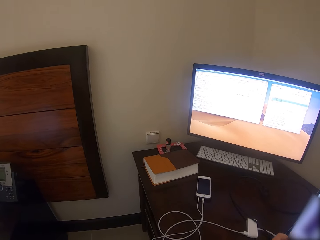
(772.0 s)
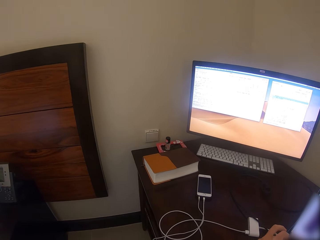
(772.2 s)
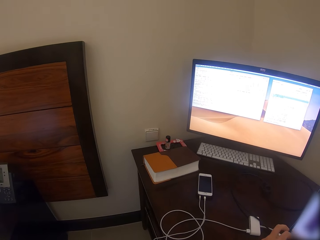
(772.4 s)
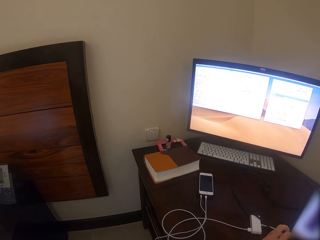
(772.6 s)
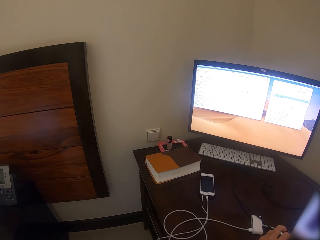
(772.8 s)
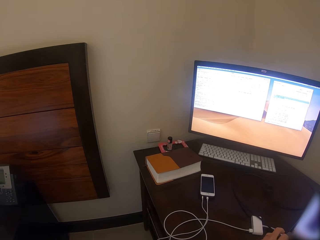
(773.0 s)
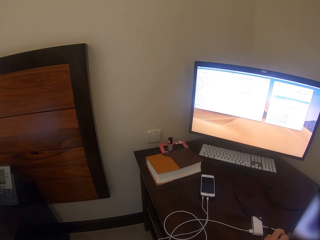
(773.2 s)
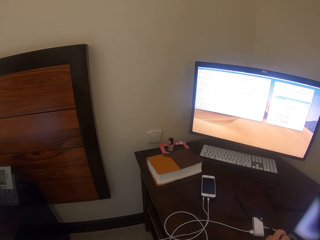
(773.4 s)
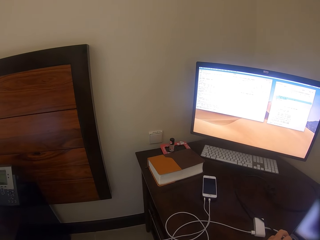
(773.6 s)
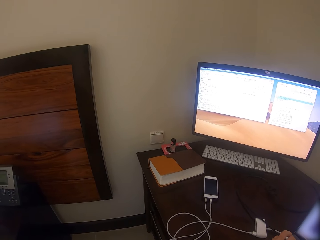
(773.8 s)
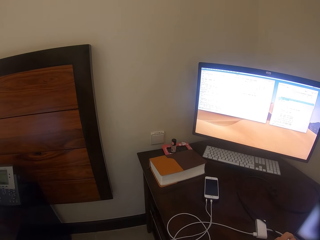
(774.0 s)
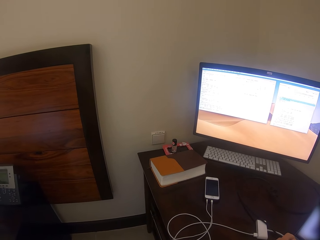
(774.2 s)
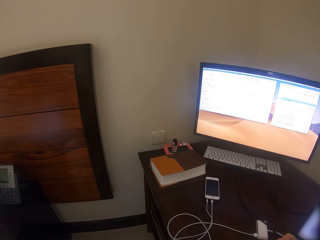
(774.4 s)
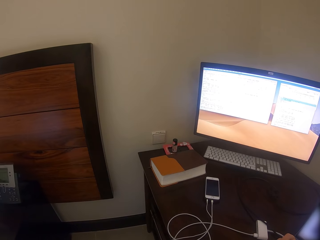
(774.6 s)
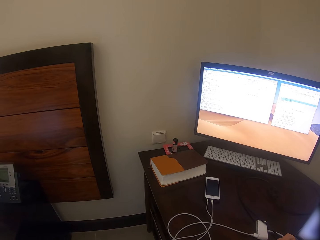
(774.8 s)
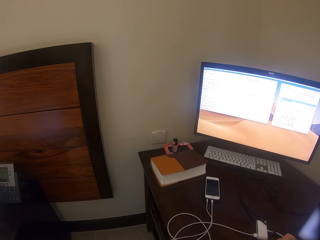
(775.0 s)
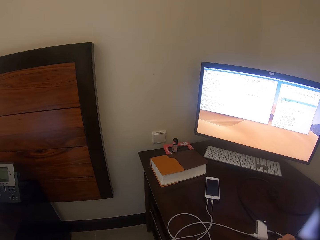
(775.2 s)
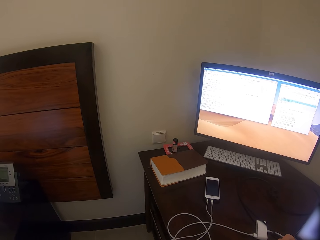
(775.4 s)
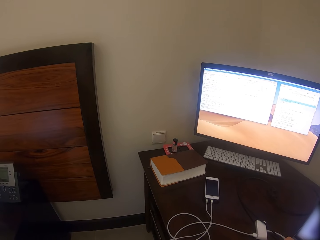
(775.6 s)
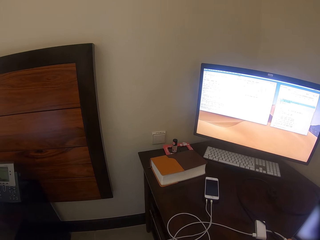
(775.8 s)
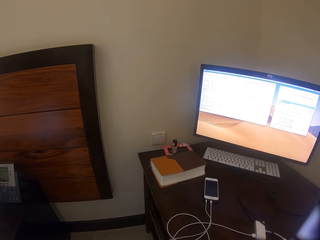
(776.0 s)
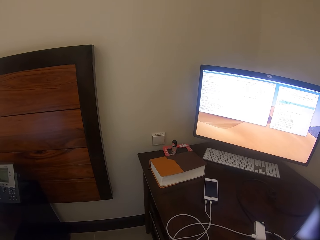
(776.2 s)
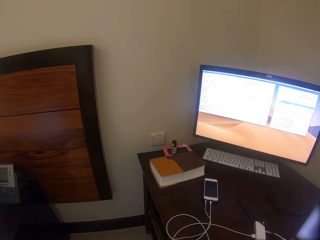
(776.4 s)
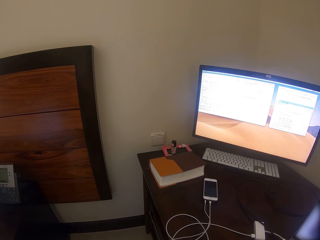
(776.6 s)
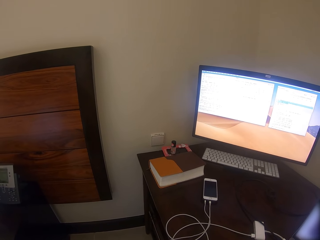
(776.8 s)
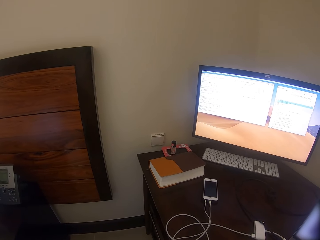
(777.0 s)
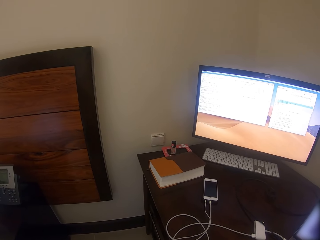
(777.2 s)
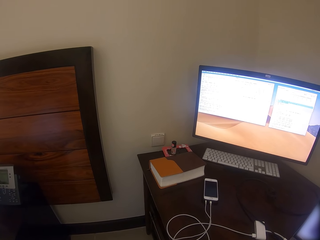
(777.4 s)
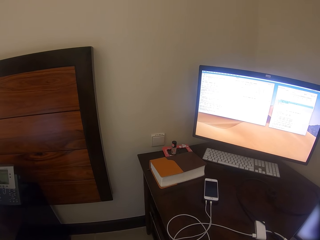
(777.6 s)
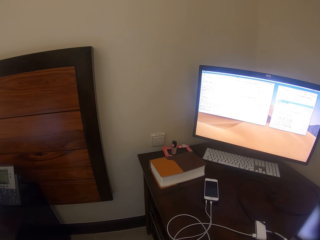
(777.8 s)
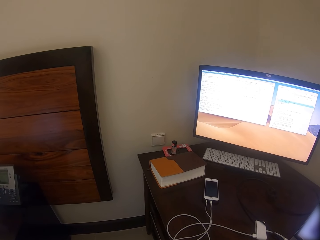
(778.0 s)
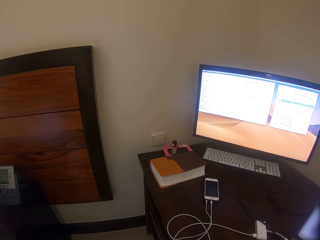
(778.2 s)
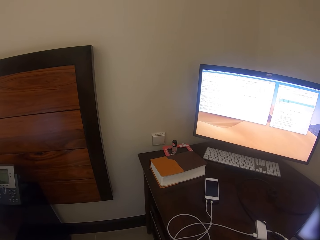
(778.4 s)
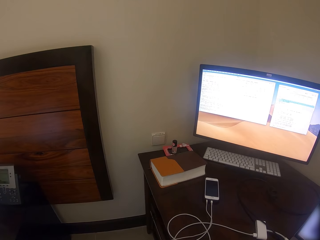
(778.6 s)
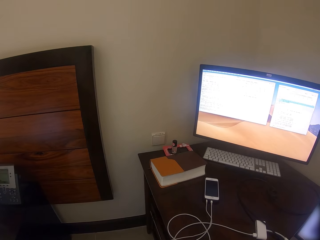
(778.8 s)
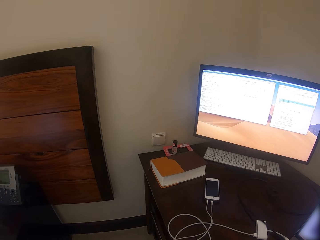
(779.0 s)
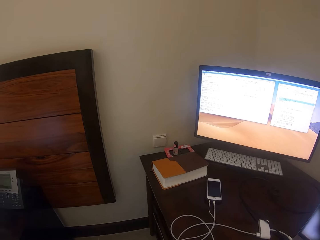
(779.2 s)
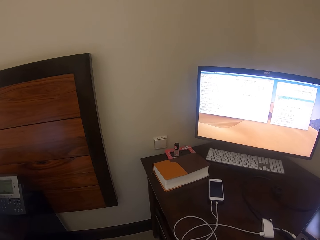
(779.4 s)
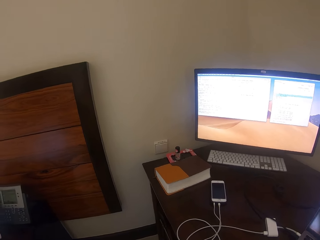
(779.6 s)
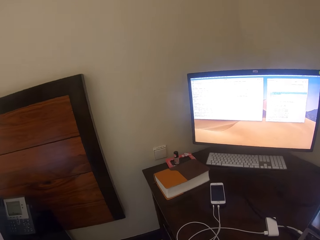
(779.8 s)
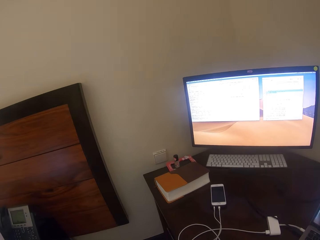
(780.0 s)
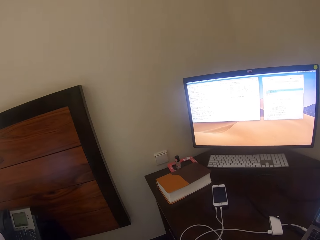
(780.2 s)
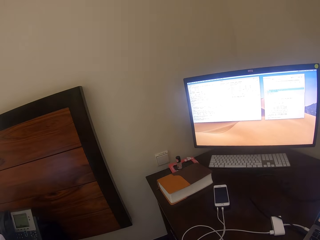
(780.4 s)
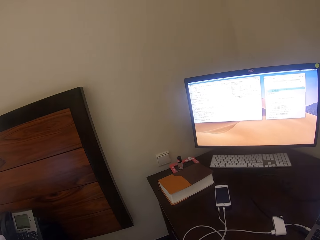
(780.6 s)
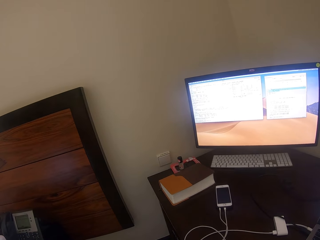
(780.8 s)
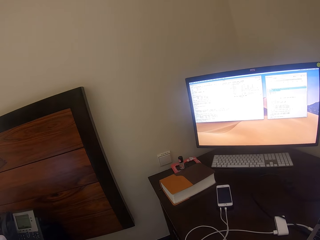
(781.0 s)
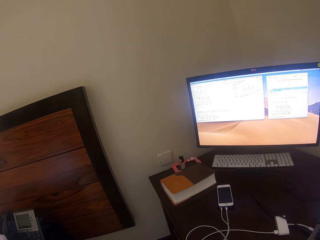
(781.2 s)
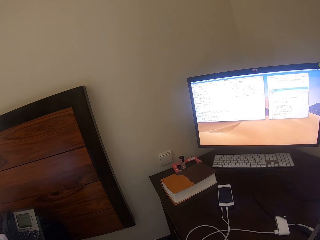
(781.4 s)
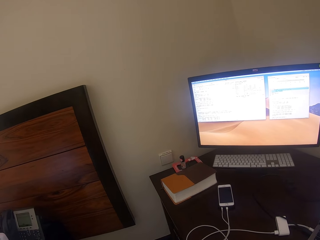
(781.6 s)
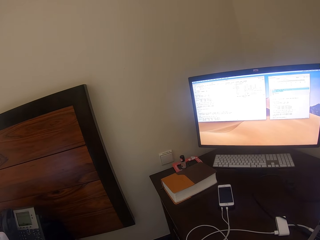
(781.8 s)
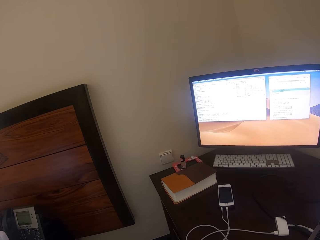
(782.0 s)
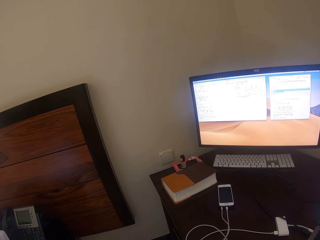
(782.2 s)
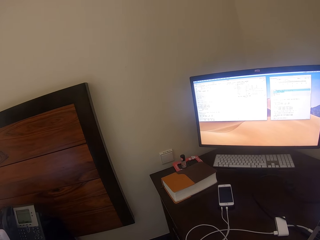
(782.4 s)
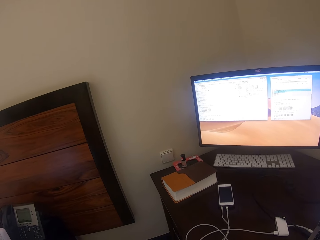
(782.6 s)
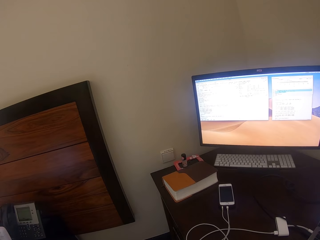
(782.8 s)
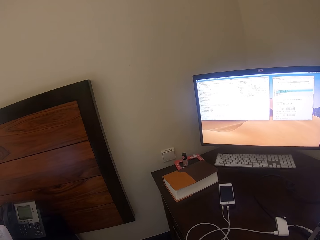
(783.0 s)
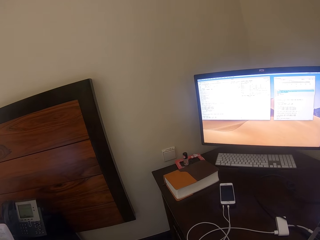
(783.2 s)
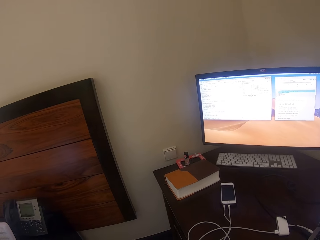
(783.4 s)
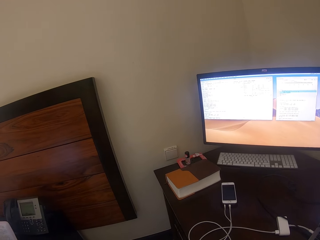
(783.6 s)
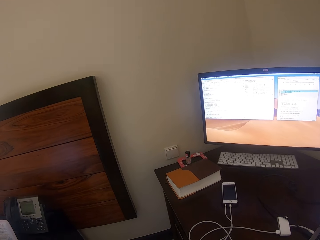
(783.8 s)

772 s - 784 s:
The camera wearer uses the laptop.

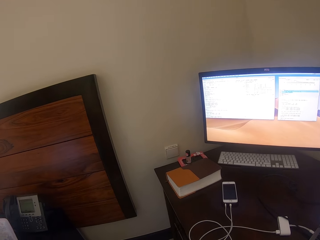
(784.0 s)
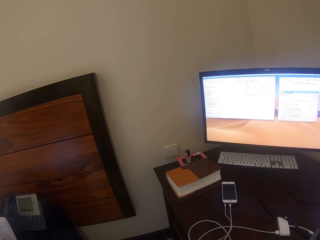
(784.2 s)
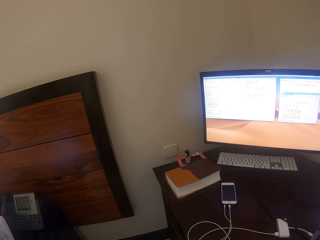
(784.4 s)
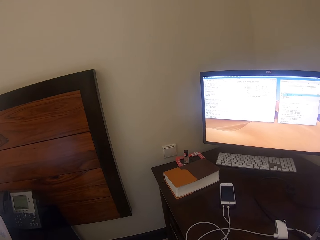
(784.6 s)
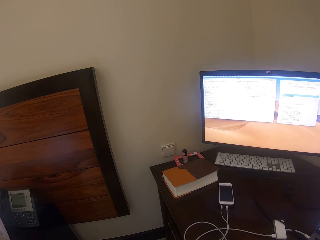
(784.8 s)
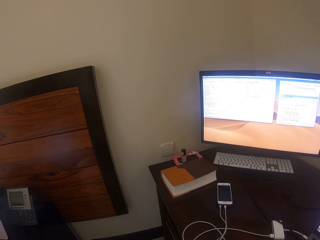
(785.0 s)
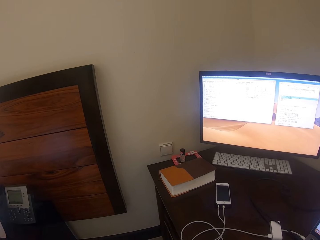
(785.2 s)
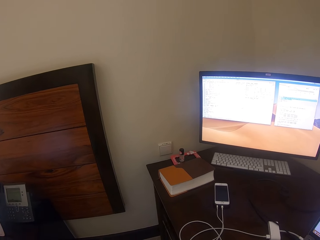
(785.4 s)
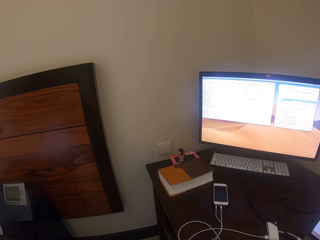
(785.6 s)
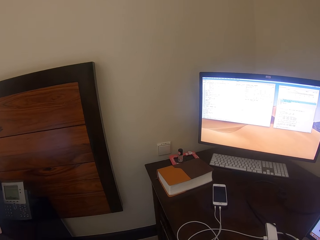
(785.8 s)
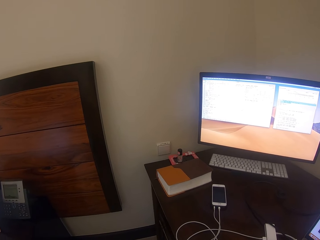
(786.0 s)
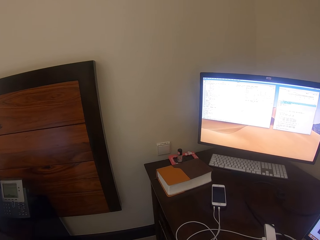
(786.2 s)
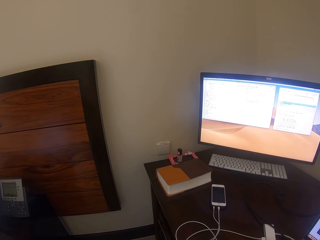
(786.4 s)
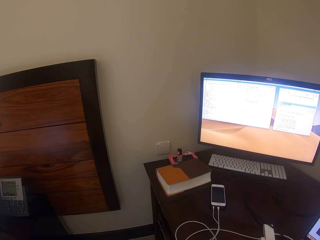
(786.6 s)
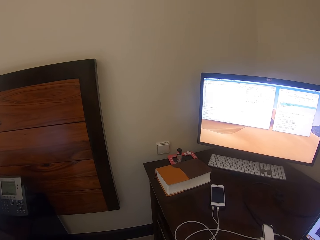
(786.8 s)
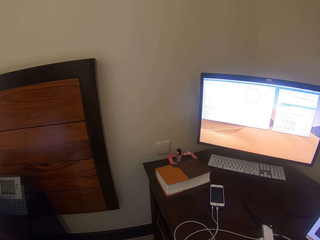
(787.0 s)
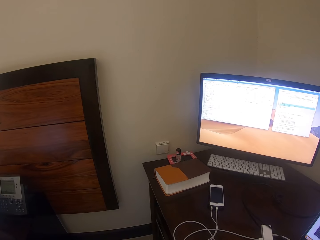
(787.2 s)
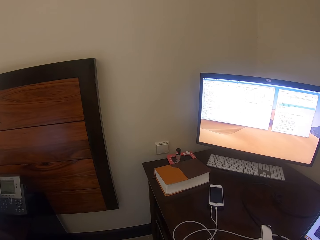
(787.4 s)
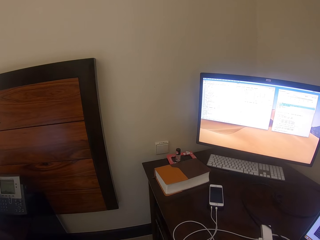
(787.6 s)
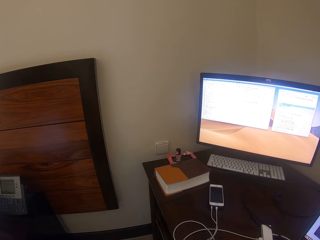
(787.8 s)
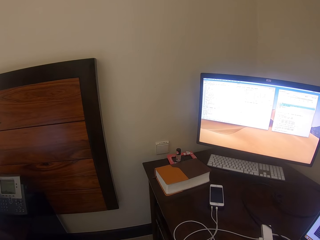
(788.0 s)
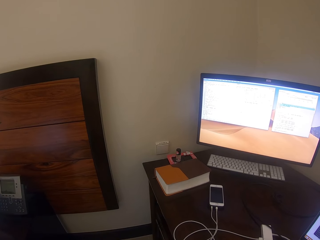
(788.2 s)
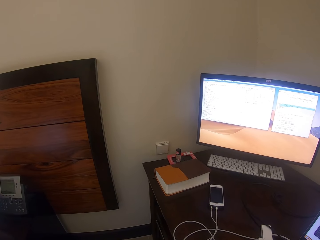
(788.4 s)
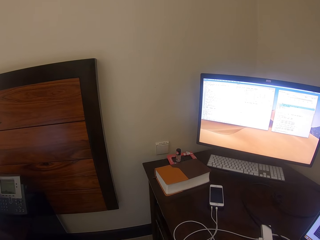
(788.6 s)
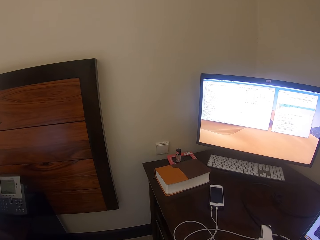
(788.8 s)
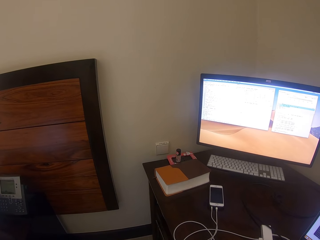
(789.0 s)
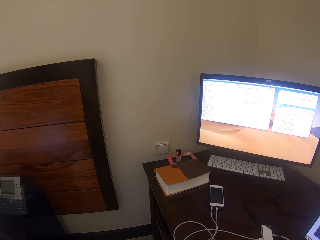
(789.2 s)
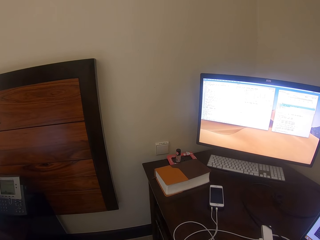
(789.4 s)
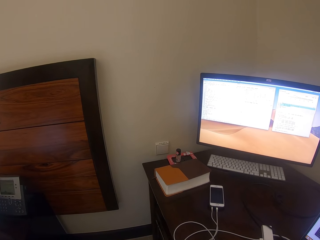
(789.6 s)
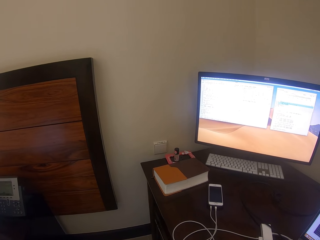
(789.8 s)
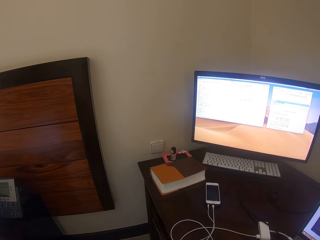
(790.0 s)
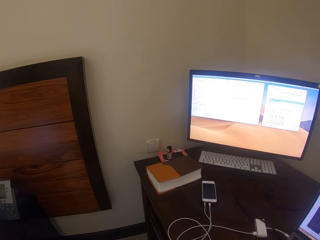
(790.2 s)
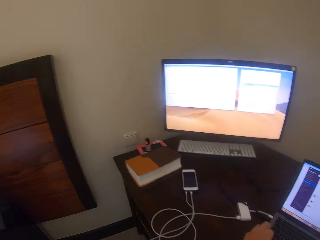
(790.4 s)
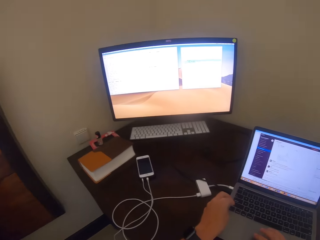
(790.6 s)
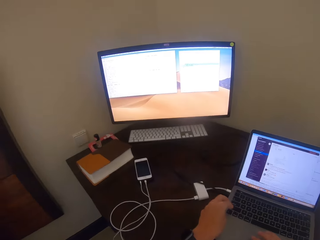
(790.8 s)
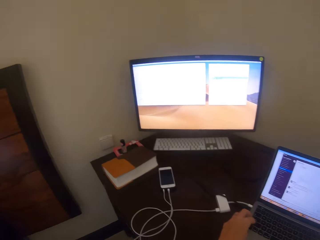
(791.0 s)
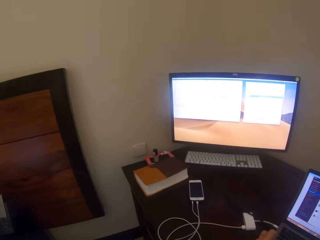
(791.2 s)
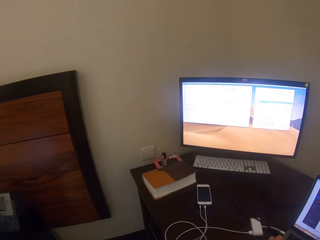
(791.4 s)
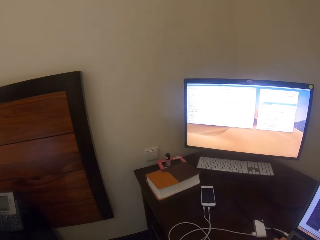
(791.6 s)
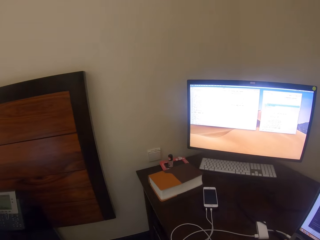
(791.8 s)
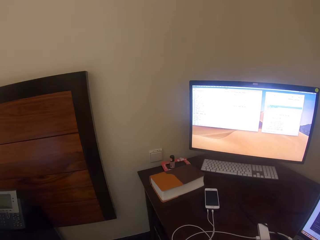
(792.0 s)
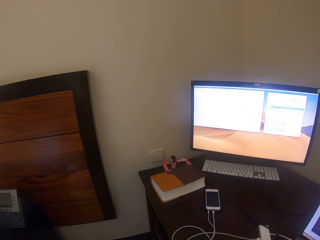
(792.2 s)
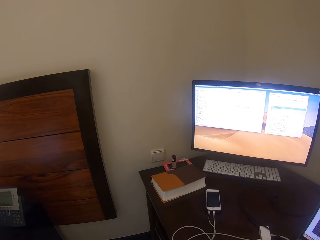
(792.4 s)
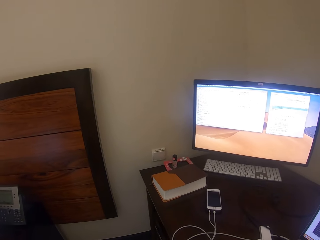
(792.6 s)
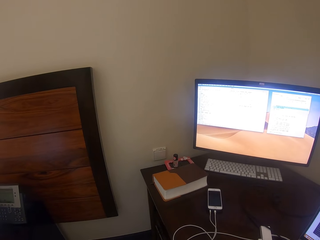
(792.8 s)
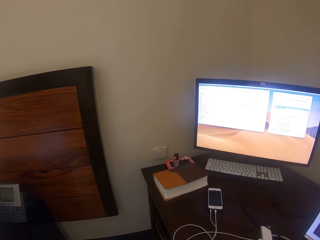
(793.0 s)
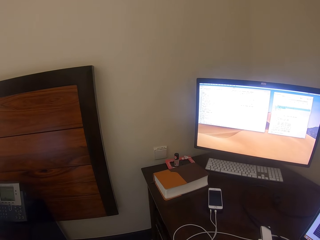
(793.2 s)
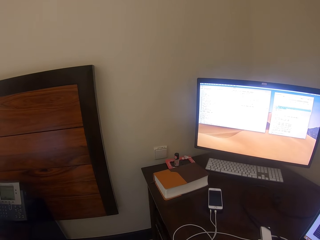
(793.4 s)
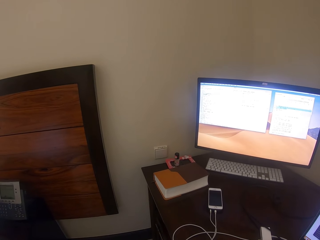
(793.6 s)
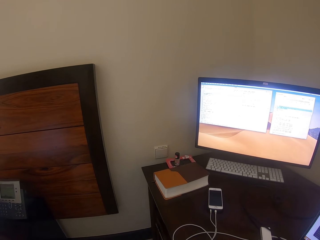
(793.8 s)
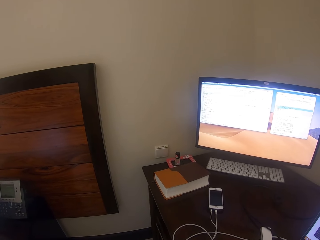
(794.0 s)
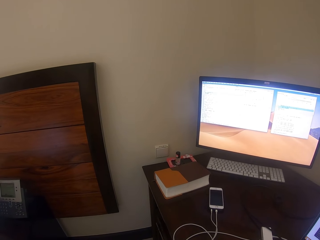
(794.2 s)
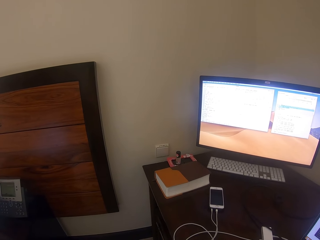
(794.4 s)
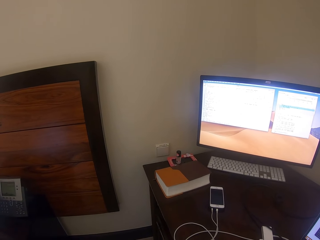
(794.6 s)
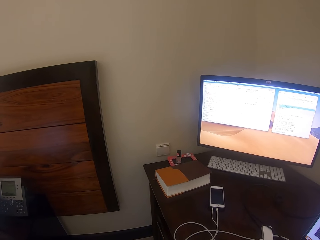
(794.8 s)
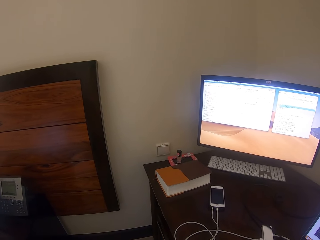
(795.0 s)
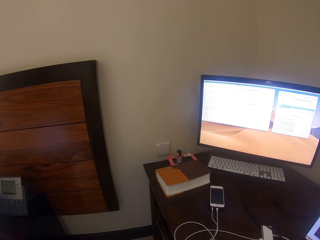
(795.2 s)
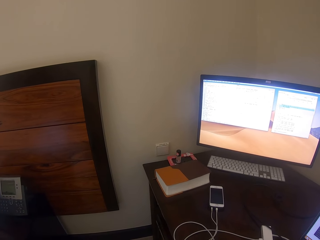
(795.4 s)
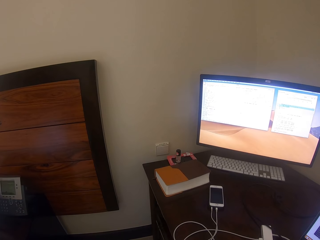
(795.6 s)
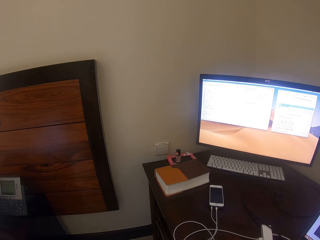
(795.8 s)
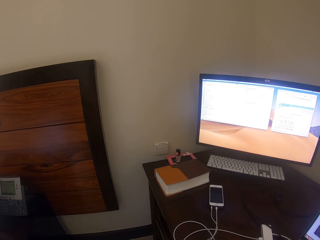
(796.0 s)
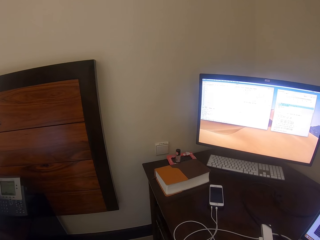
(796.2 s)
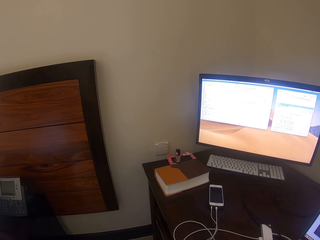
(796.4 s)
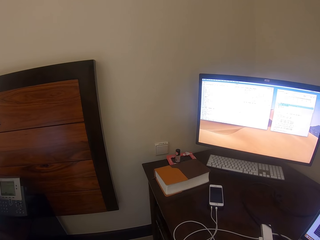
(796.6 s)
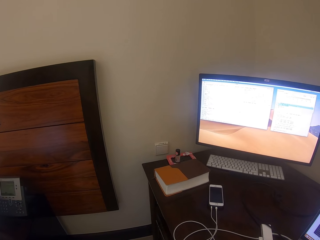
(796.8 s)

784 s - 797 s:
The camera wearer uses the laptop. They look around.
